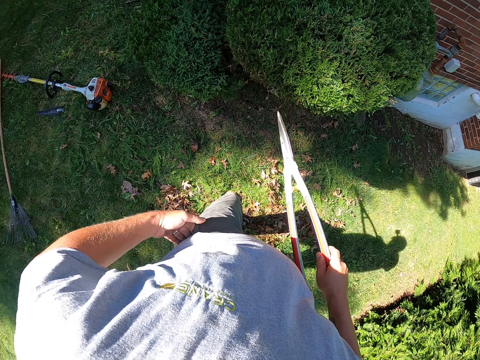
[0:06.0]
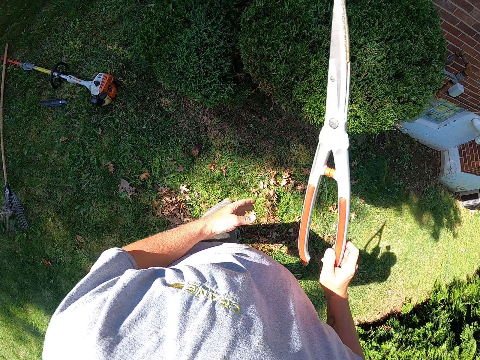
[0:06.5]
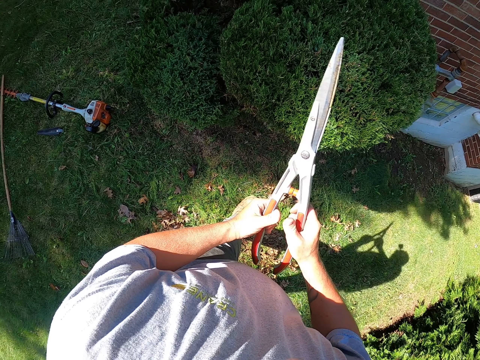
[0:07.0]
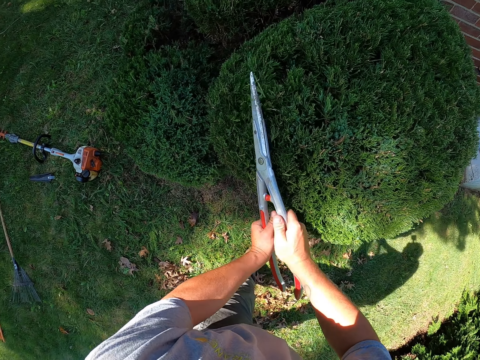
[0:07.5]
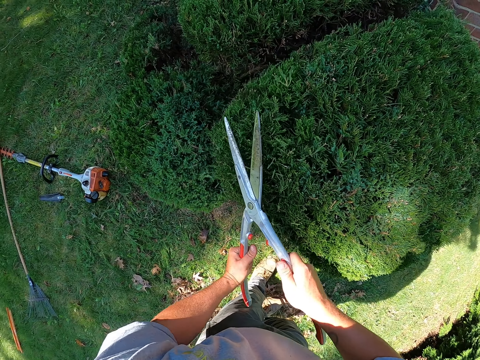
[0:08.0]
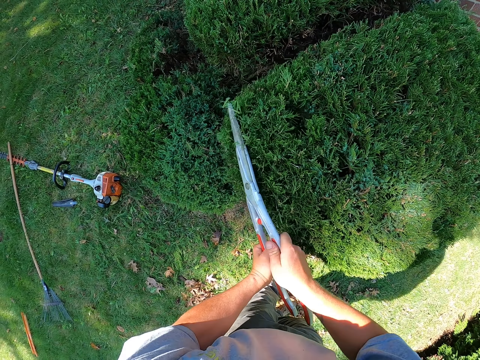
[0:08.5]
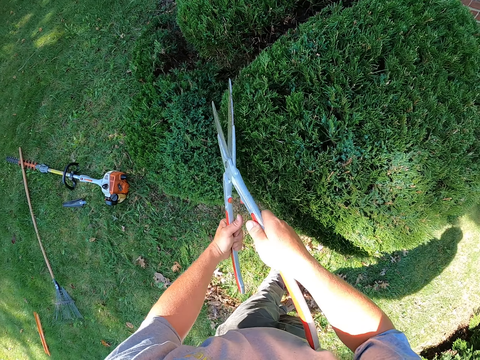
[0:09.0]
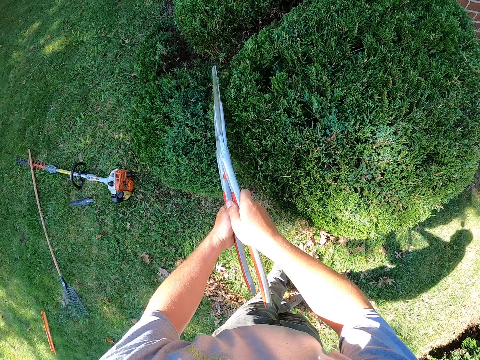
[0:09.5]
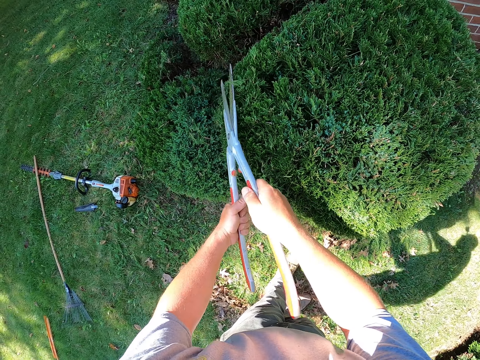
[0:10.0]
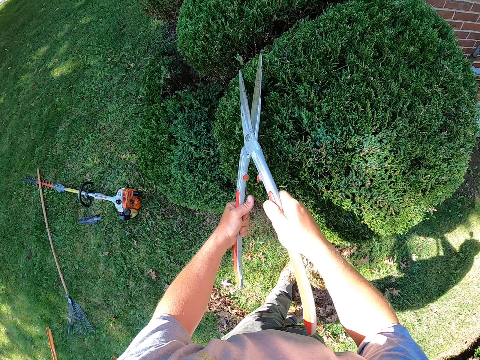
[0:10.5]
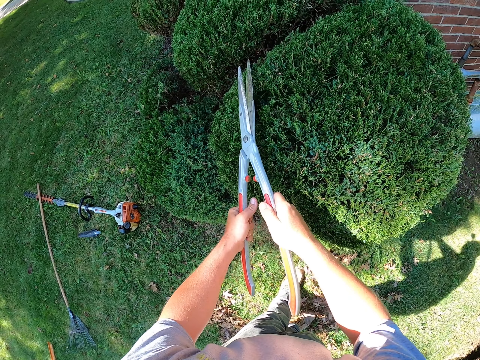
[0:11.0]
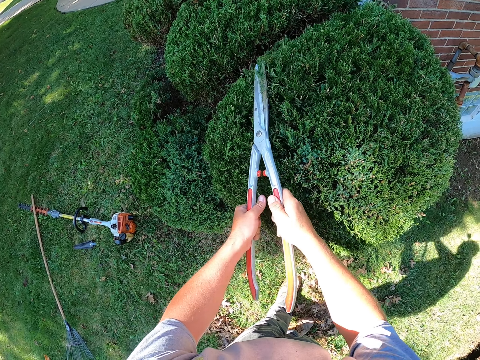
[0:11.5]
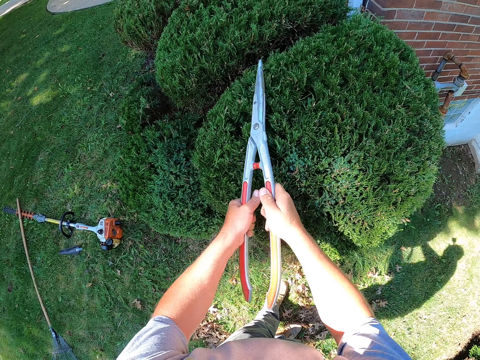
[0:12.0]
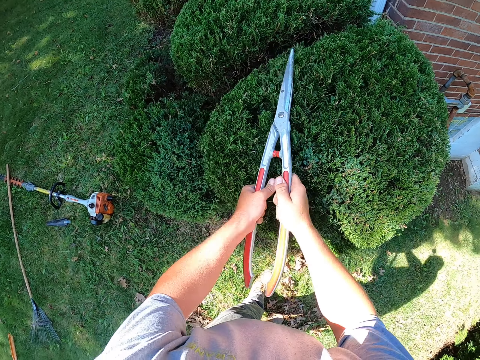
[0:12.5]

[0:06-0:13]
The camera wearer trims the shrubs with secateurs.

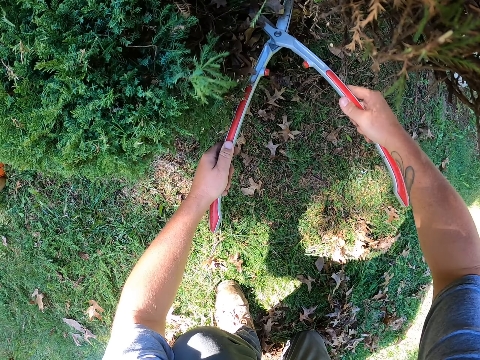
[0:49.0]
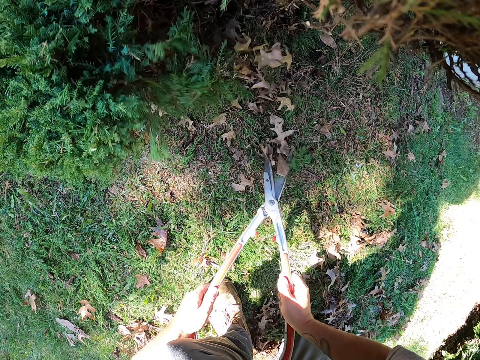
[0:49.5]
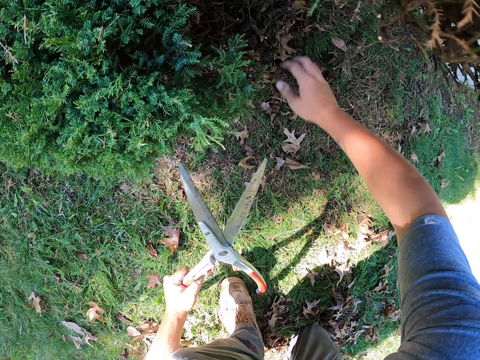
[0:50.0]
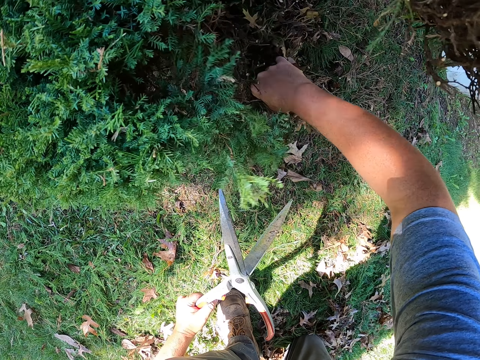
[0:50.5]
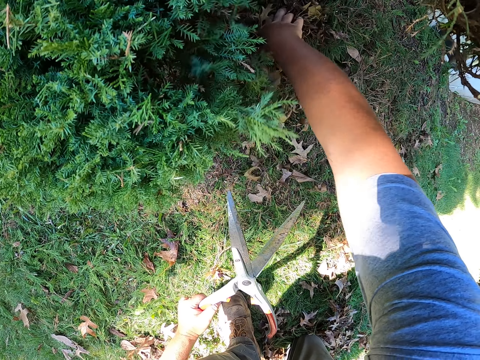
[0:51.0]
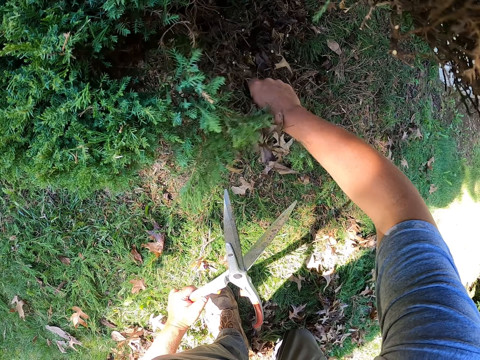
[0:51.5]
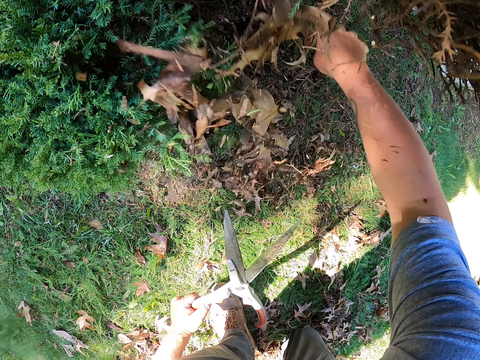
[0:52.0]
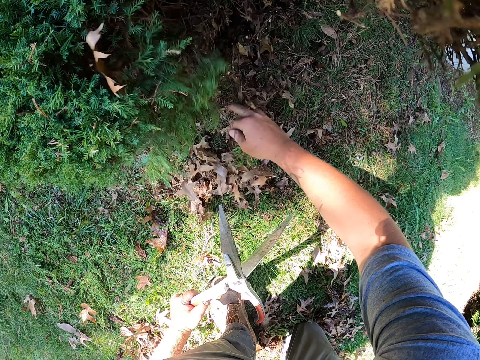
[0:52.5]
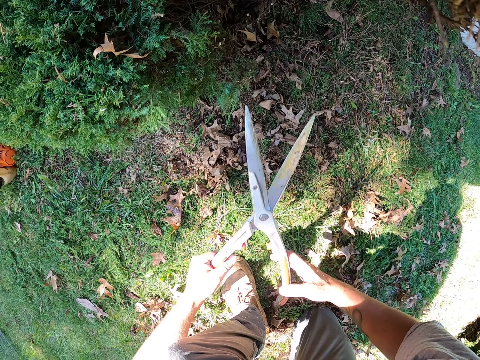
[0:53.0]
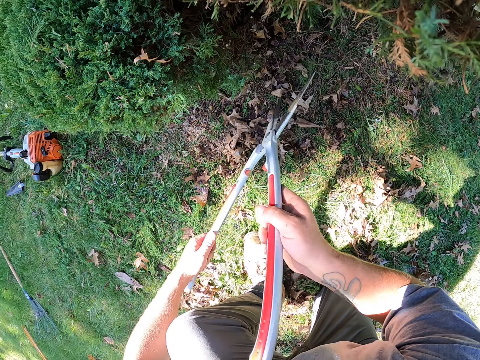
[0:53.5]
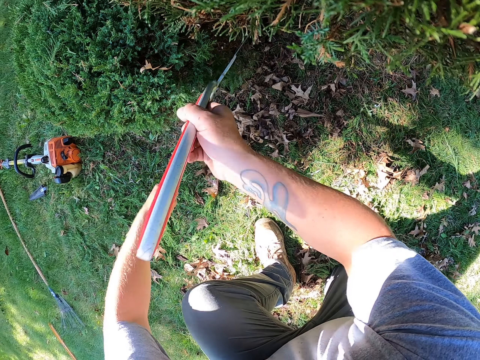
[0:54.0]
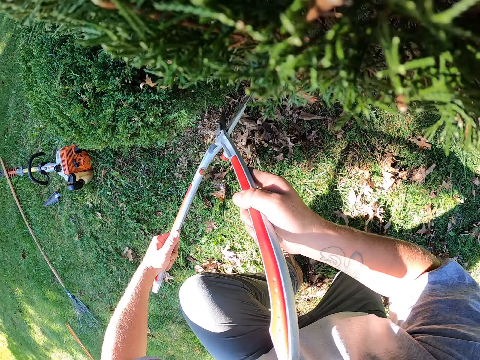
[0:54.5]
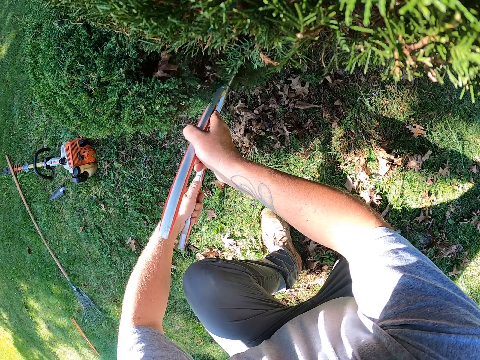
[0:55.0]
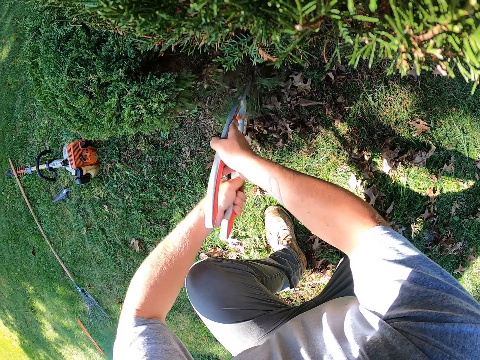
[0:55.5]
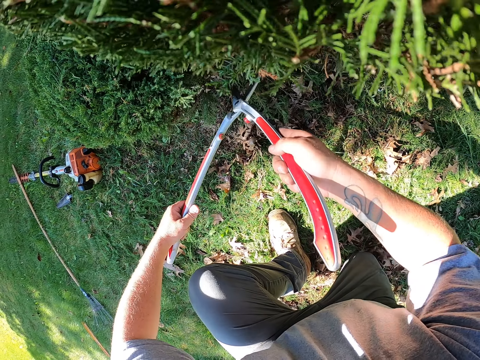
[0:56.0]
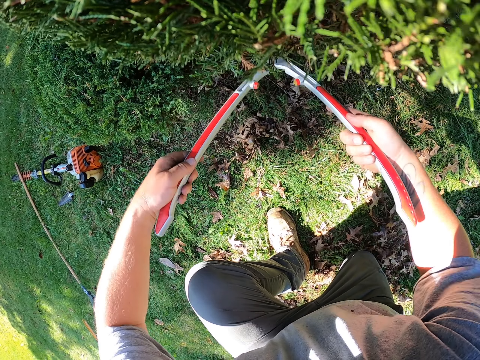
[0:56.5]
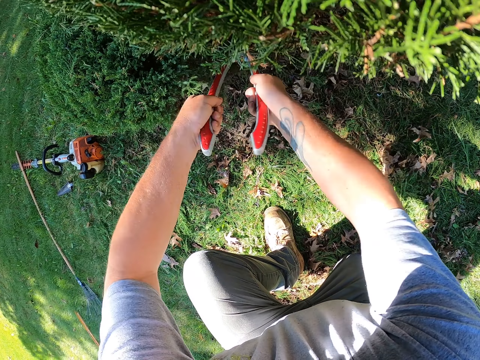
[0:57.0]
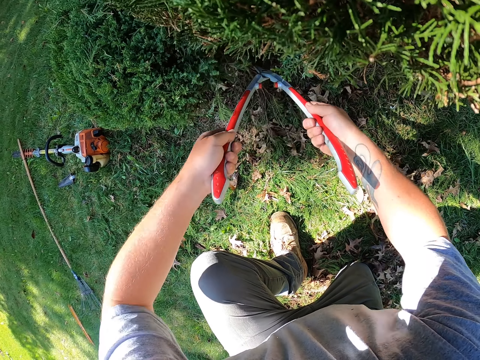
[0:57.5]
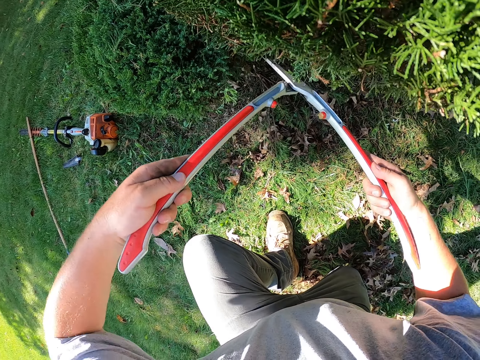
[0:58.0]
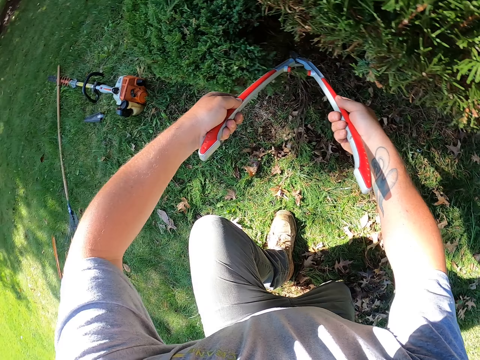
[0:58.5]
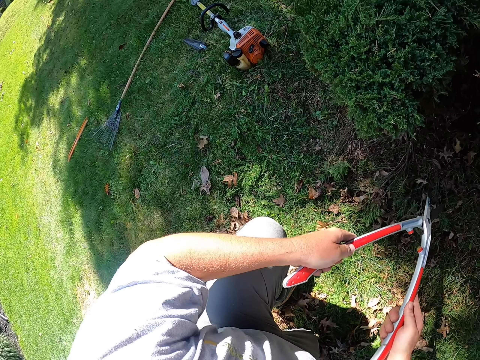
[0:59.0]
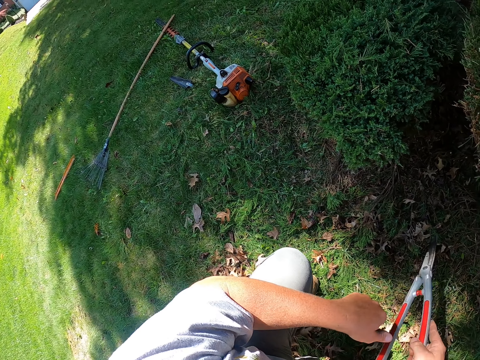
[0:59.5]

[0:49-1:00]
The camera wearer removes dry leaves from the shrubs with a hand. They trim the shrubs with secateurs.

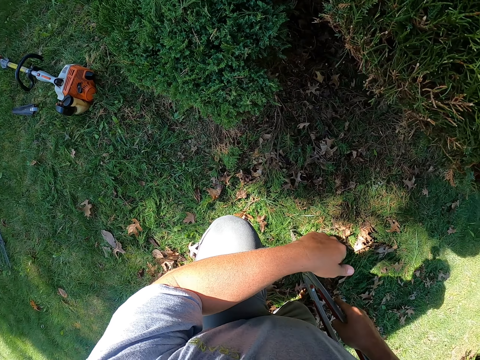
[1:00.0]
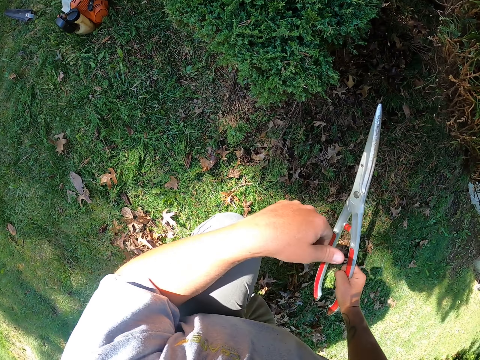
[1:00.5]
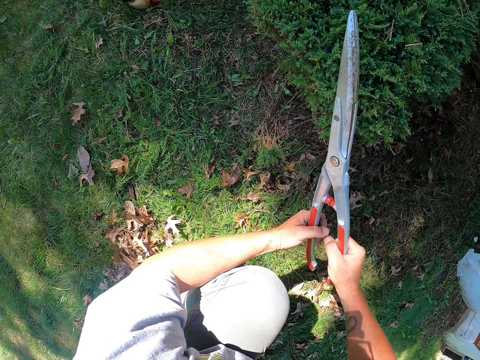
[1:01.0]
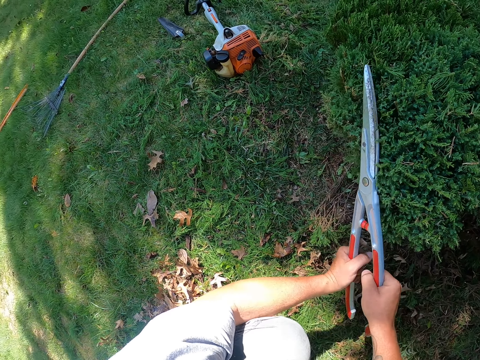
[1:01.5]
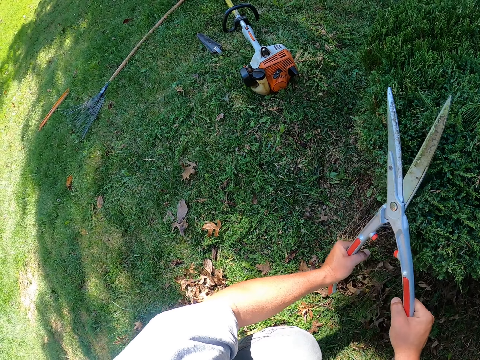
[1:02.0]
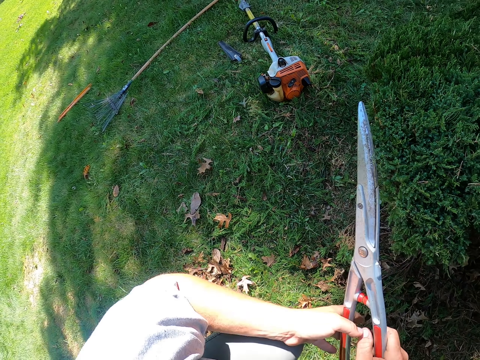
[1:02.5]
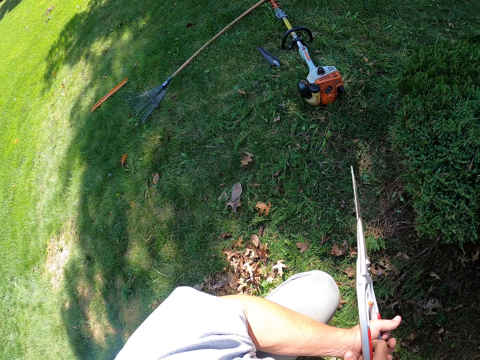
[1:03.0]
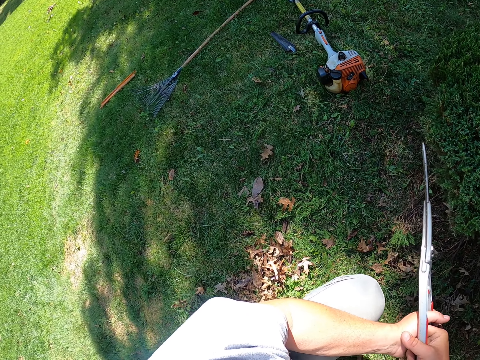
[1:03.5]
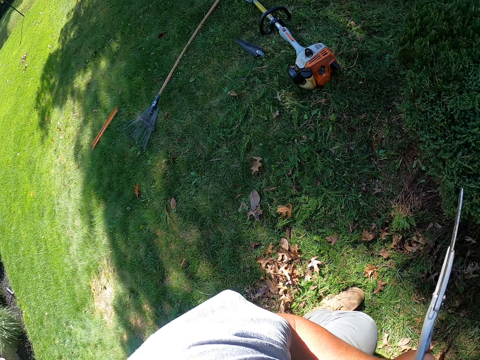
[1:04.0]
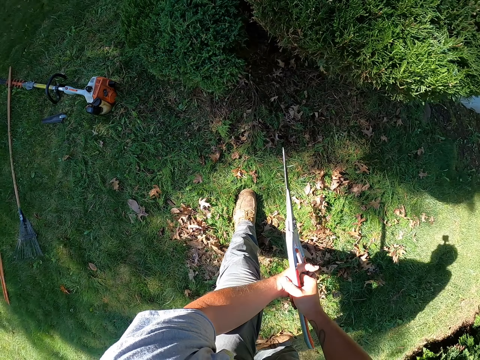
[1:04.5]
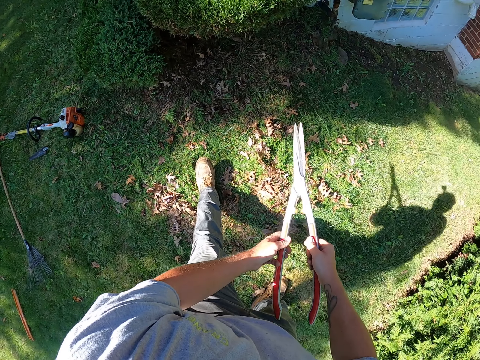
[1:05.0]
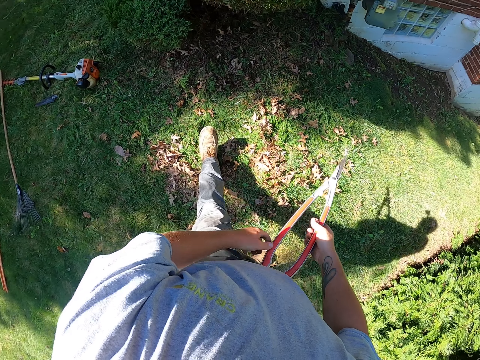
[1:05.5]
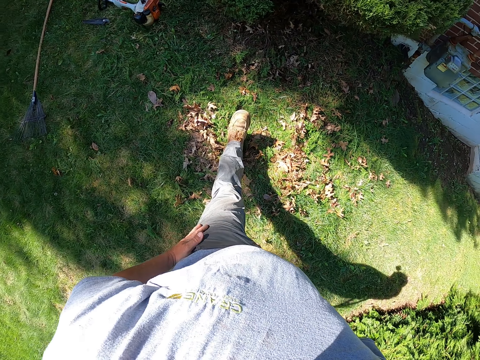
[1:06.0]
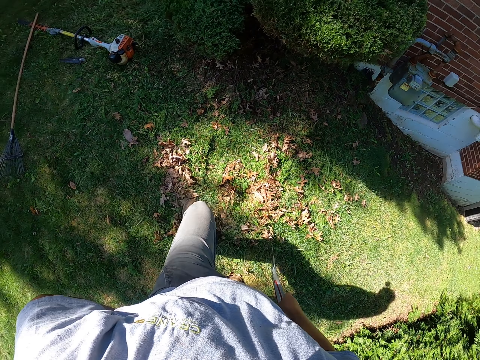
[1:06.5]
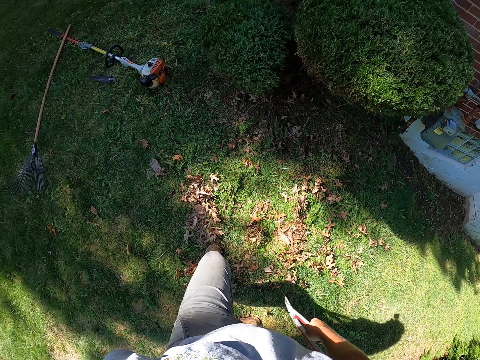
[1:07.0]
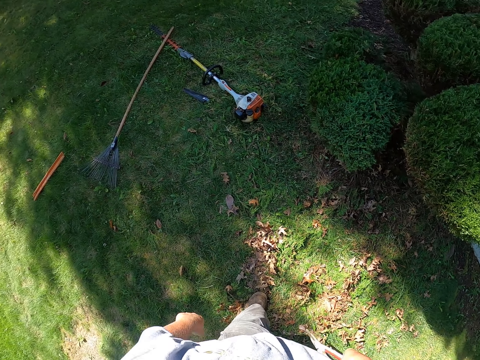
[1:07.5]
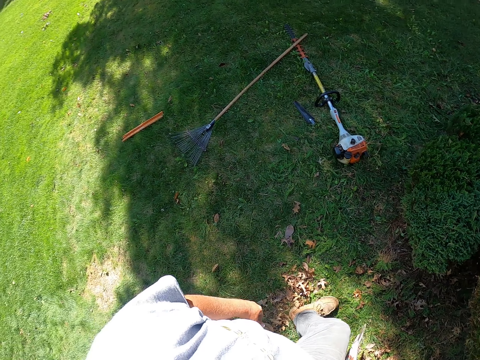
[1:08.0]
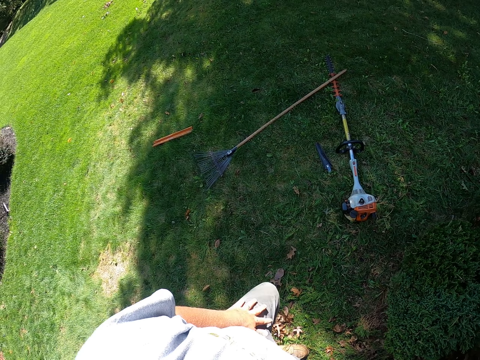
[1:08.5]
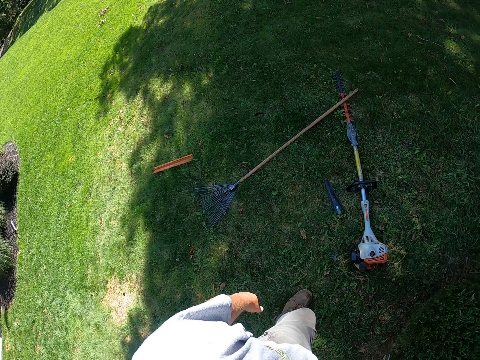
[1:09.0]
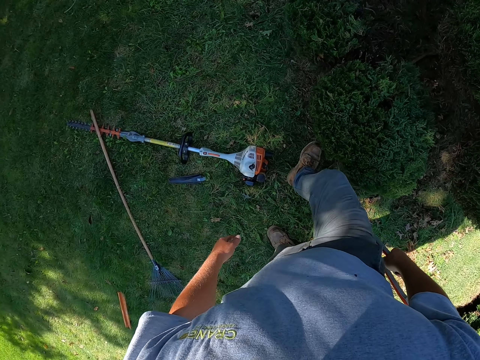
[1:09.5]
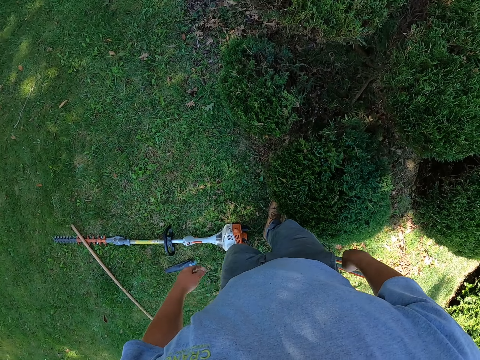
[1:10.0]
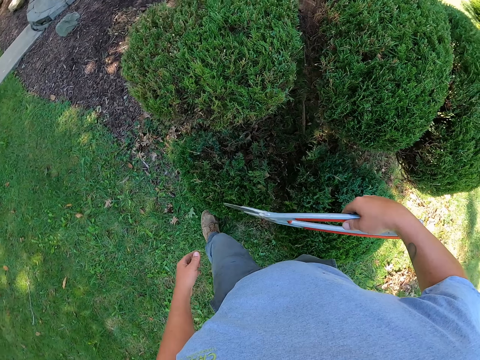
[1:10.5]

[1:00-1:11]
The camera wearer pauses. They look at the shrubs. They walk around the shrubs.
